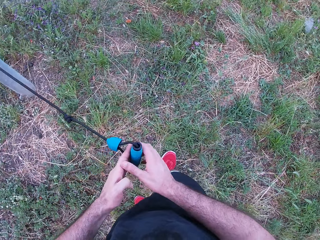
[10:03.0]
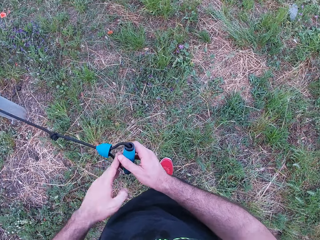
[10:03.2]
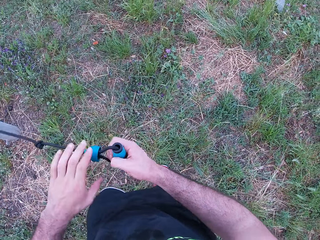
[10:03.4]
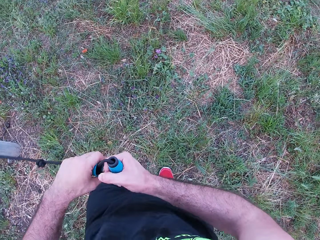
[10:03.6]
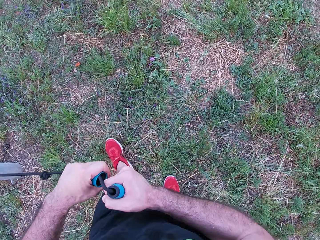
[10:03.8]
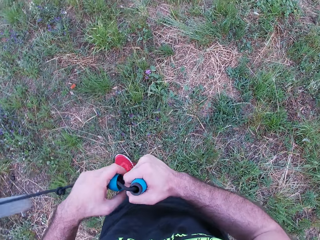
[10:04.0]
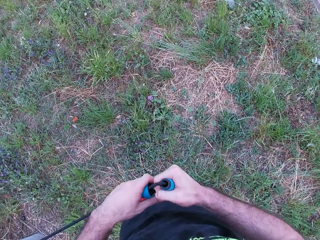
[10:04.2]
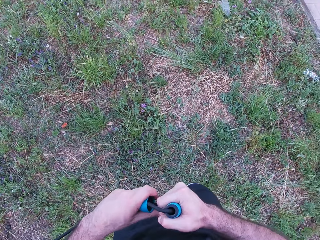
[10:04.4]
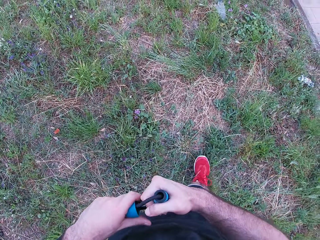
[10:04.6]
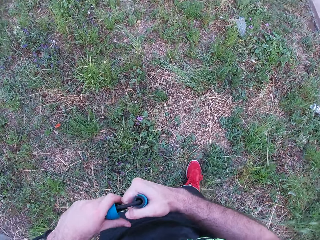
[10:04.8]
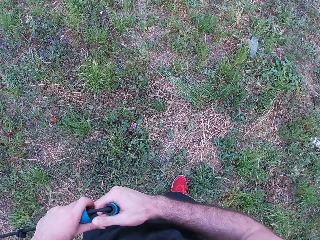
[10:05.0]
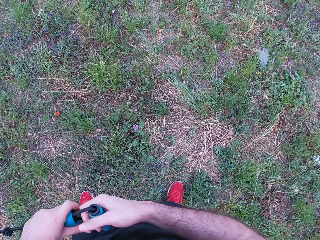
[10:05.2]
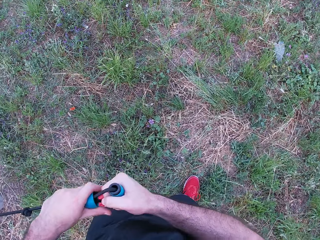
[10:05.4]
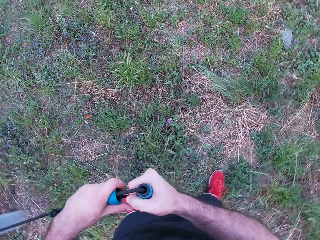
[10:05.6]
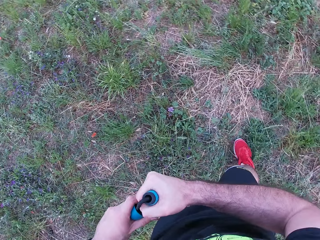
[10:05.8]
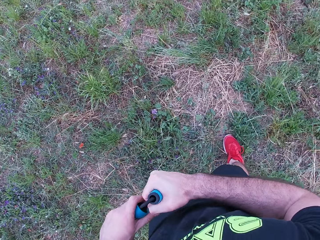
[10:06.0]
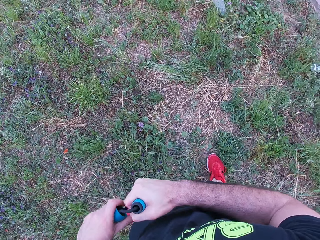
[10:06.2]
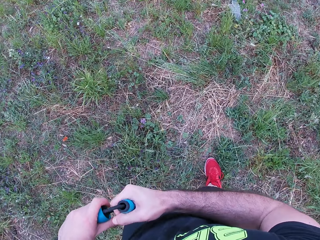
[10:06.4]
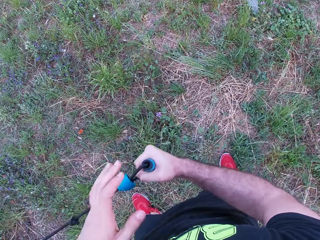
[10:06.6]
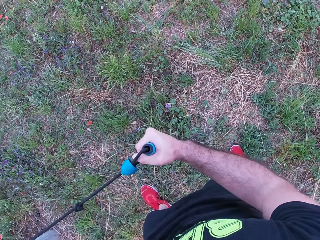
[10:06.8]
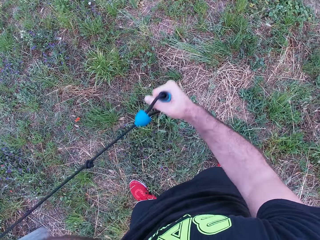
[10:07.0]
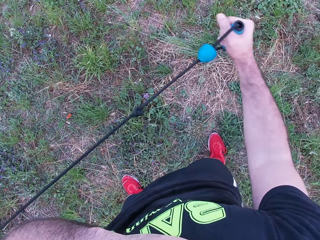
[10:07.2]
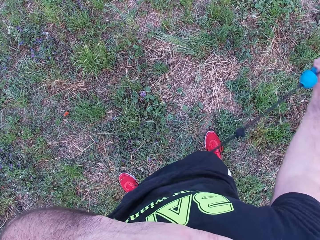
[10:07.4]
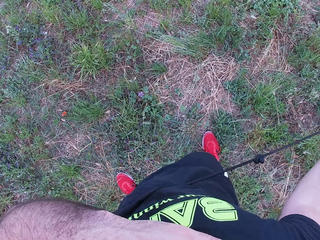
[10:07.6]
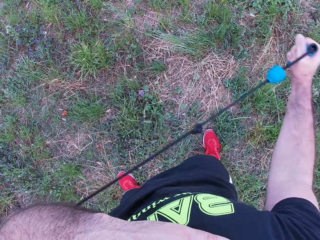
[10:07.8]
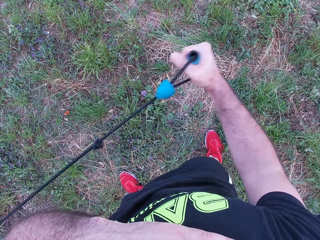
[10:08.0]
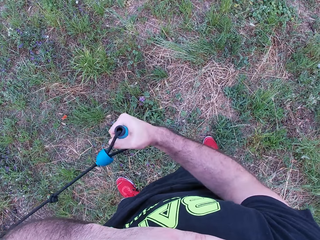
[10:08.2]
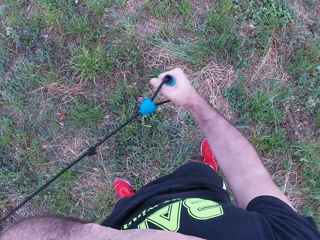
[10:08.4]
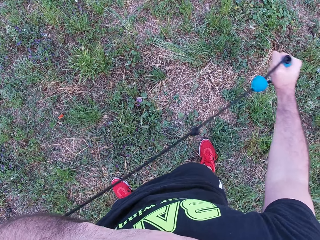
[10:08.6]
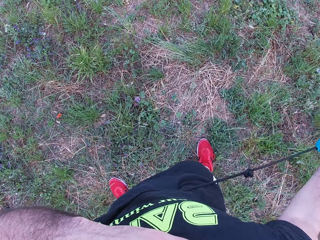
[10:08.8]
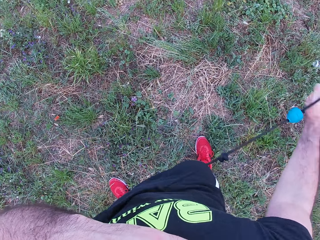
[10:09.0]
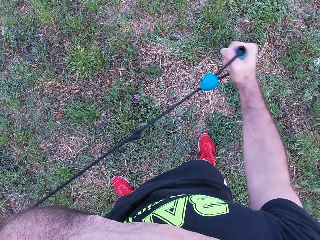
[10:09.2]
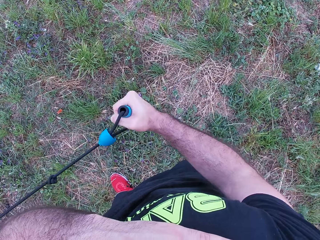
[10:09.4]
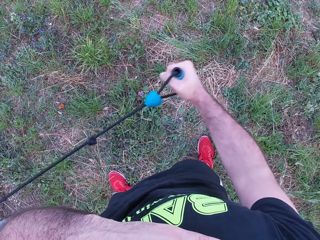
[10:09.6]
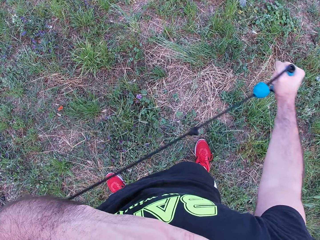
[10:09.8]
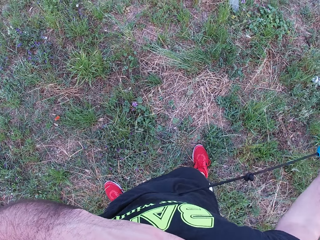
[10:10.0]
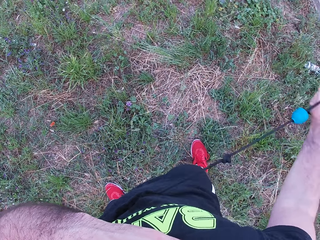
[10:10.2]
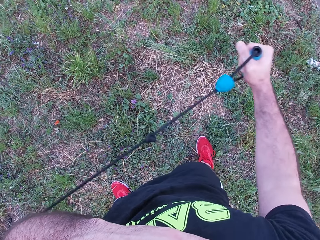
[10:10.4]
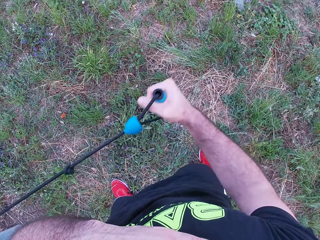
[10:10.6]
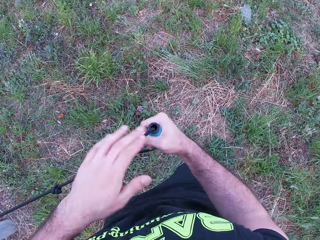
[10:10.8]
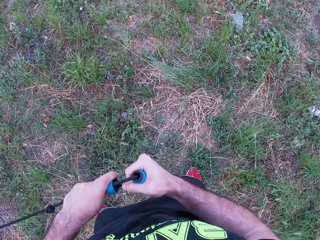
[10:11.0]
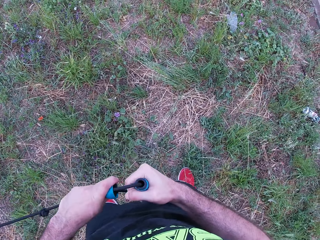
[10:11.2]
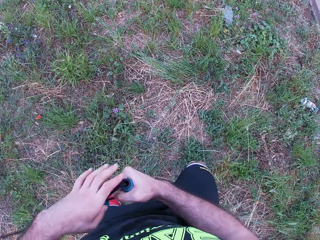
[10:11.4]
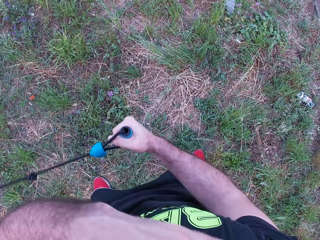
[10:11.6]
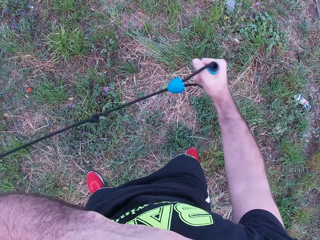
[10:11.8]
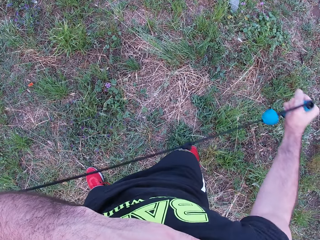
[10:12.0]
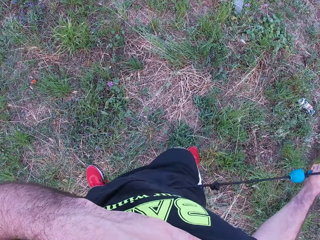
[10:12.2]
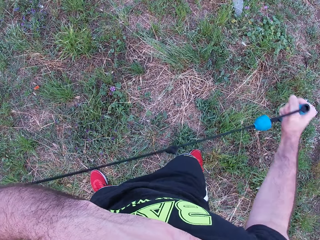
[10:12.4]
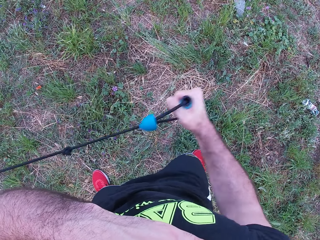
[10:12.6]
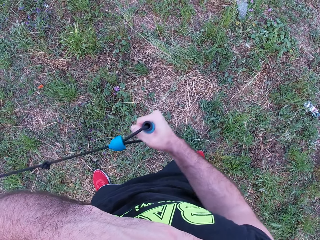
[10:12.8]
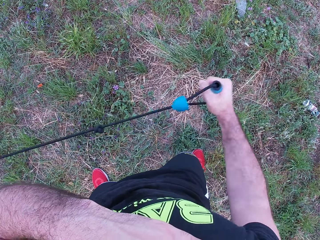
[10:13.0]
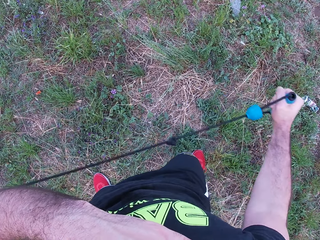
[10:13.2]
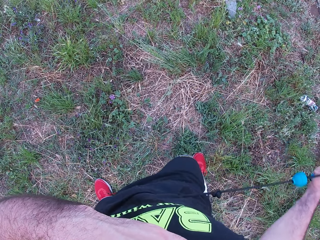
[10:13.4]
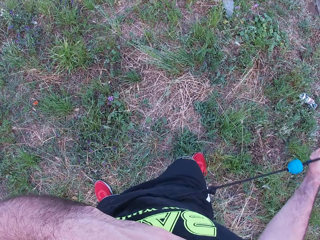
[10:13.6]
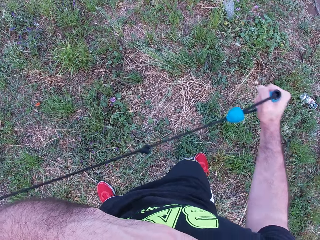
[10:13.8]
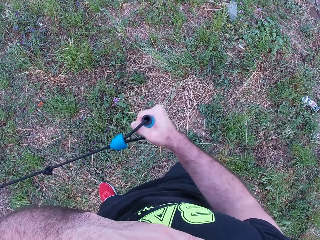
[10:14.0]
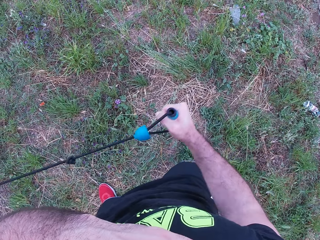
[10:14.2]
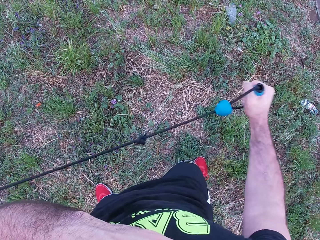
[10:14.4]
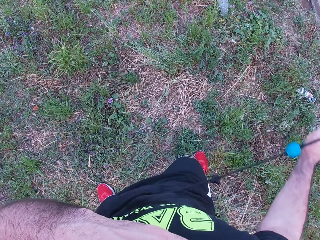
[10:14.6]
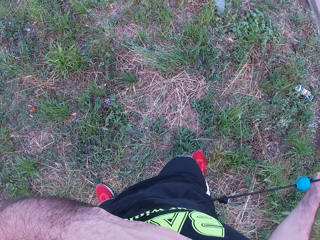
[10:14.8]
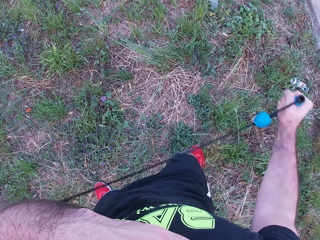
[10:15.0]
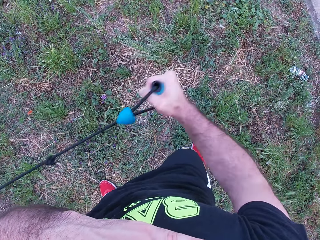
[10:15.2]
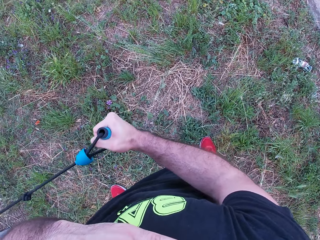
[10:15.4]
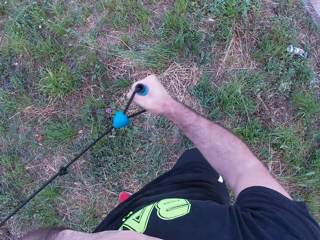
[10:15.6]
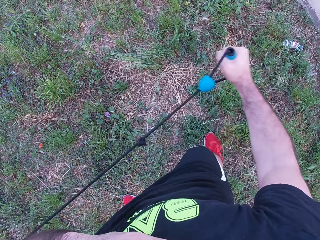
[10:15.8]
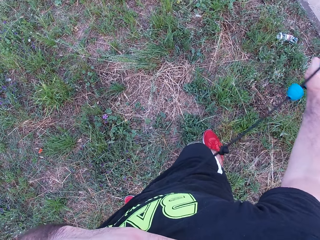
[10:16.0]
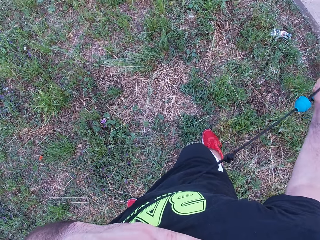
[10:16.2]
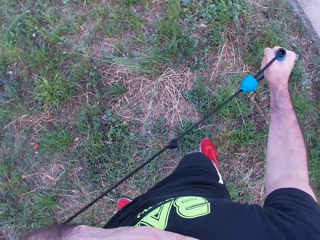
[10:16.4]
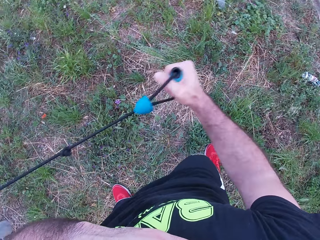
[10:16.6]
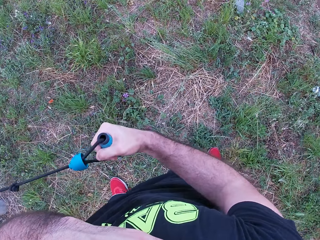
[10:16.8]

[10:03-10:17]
The camera wearer passes the rope from the left hand to the right hand. He holds onto the rope. He makes a step. He looks around. He moves the left hand. He pulls the rope backwards with the right hand. He releases the rope forwards. He moves the left hand. He lifts the left hand. He pulls the rope with the right hand. He places his left hand up on his chest.

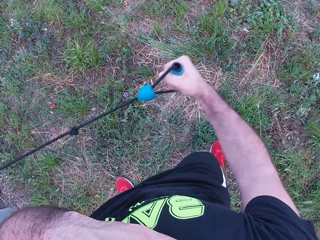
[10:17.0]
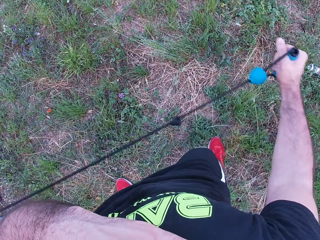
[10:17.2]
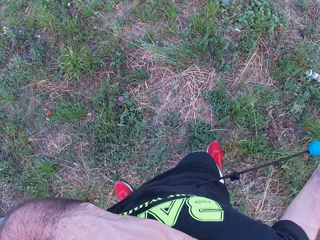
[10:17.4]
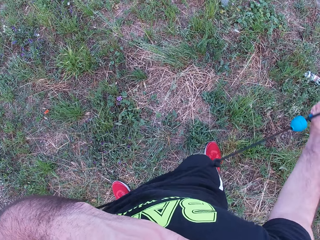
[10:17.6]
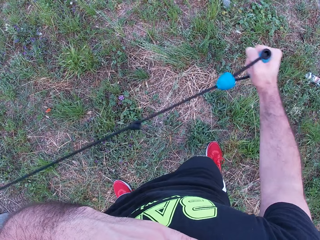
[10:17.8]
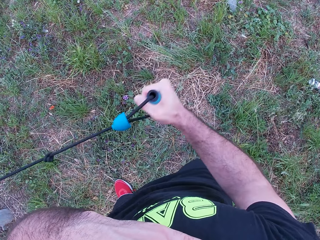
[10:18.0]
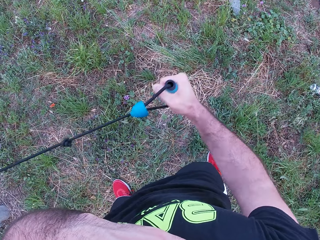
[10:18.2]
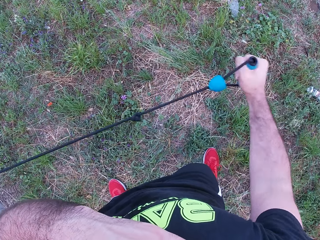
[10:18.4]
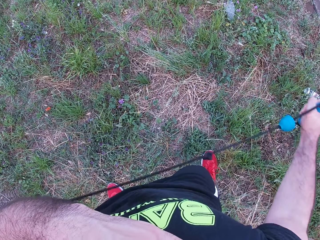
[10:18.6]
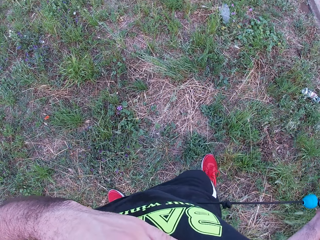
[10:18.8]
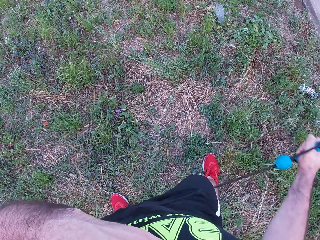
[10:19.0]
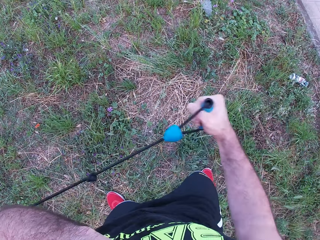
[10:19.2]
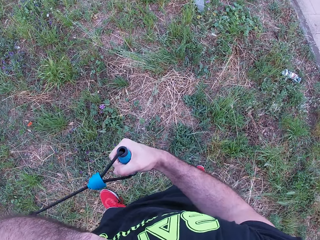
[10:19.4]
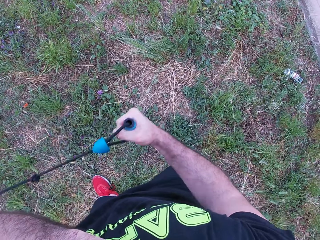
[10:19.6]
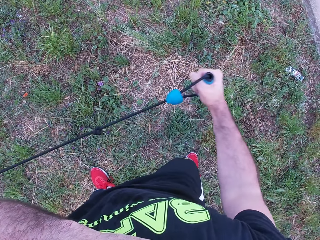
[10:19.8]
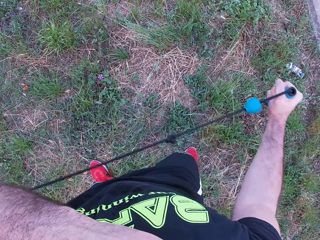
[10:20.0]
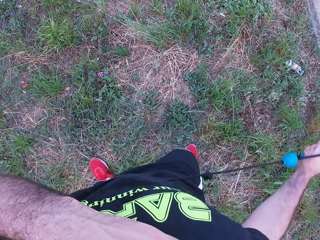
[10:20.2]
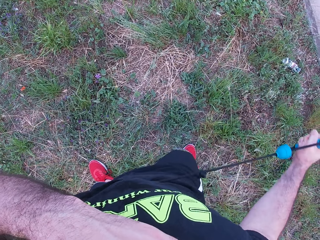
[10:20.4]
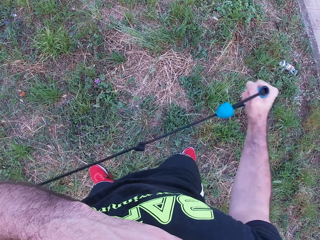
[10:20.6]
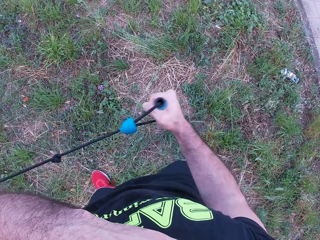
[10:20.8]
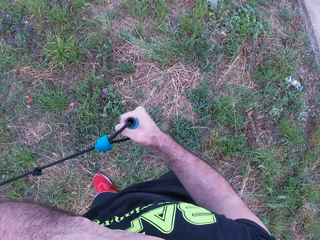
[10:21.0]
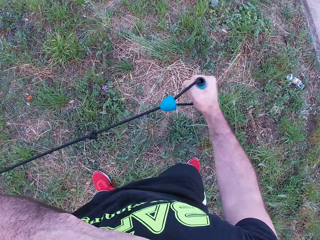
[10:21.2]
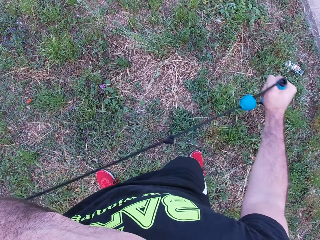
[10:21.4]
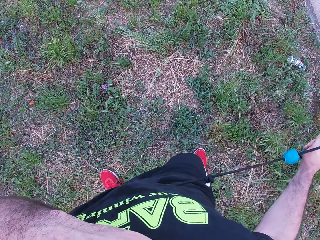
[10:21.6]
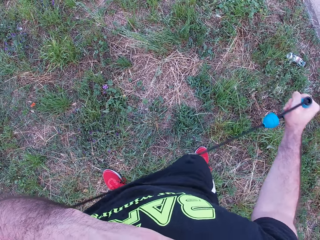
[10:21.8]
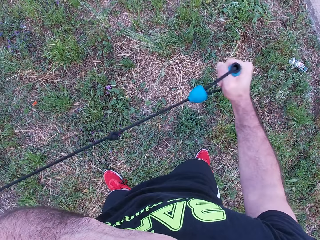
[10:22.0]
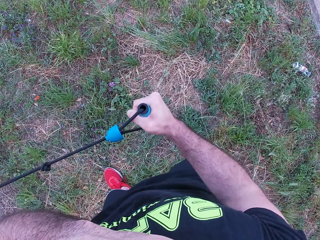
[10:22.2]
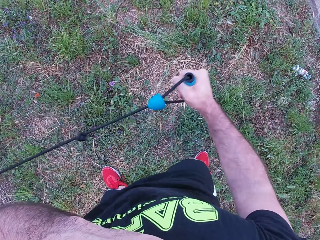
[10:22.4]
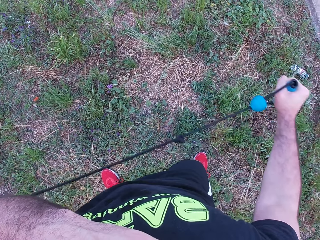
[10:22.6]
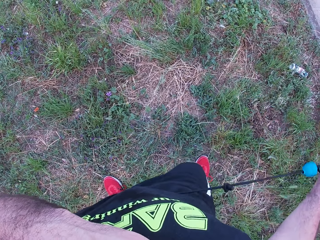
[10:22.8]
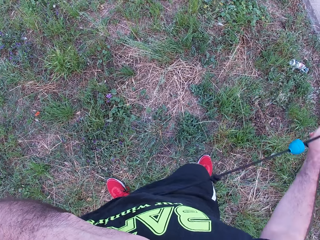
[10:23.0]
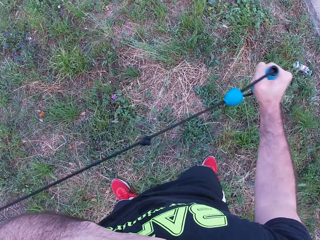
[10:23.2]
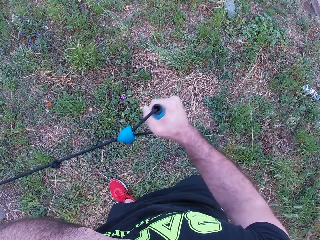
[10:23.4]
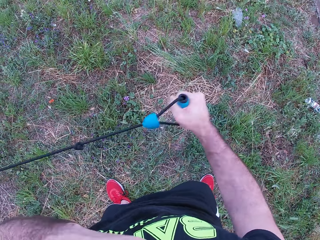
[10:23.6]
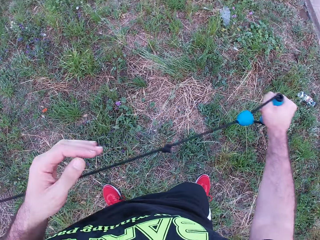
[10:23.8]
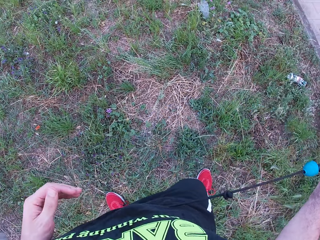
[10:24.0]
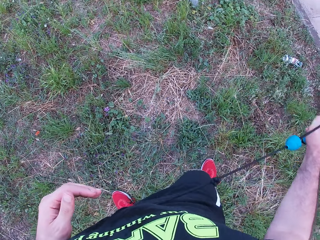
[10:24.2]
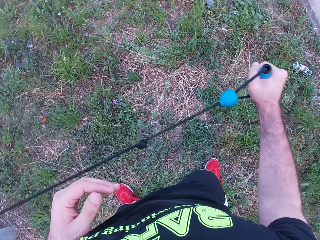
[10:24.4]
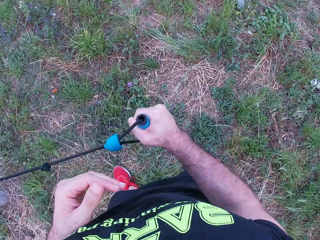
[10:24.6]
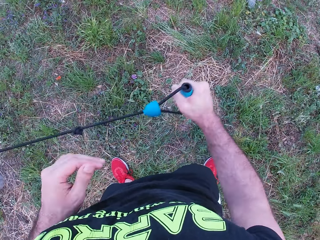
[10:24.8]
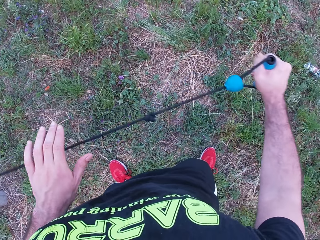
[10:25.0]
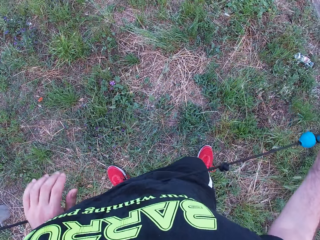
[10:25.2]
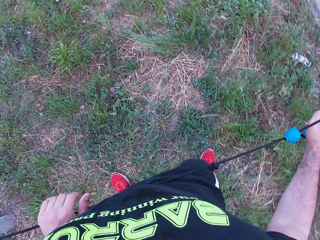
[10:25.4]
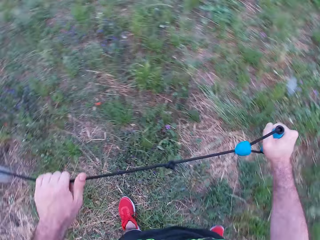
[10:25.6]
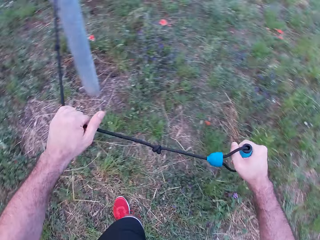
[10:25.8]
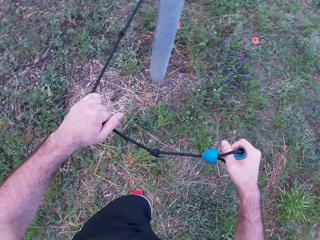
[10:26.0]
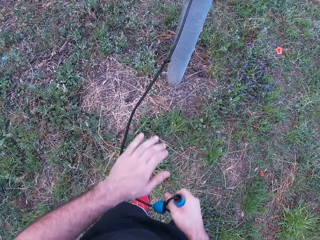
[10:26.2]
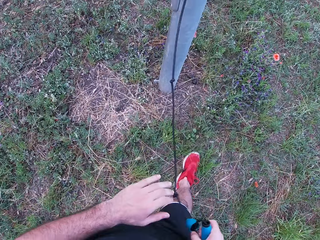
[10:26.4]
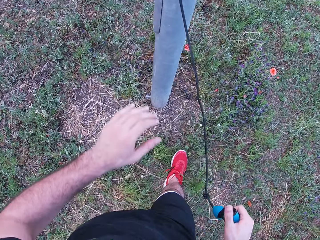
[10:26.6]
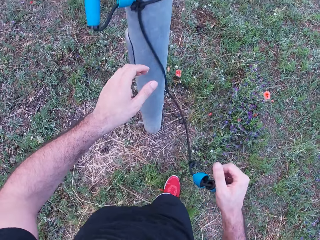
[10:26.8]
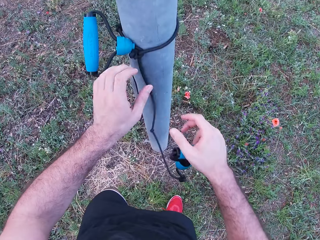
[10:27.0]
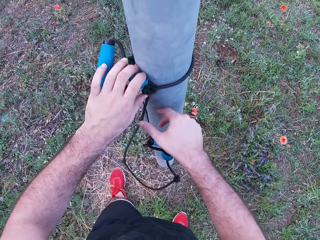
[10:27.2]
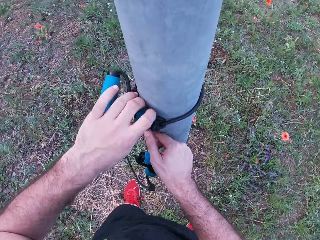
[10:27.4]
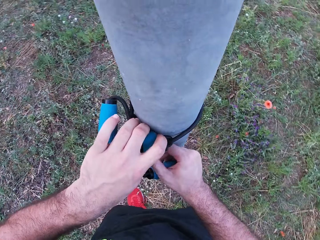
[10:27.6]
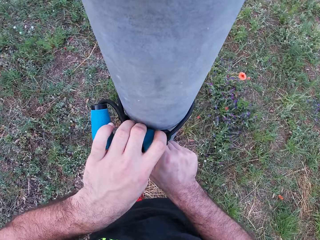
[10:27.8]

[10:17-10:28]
The camera wearer moves the left hand. They pull a rope with the right hand. They hold onto the rope with both hands. They make a step.
